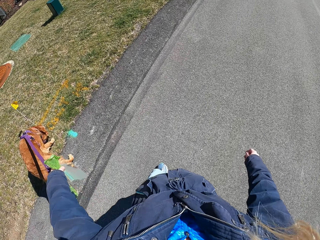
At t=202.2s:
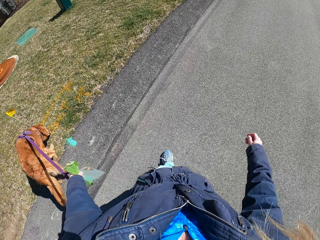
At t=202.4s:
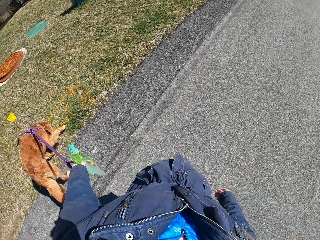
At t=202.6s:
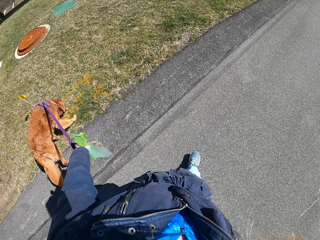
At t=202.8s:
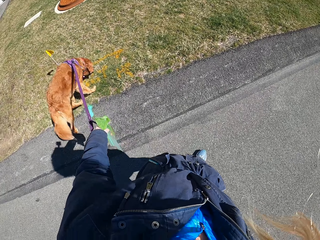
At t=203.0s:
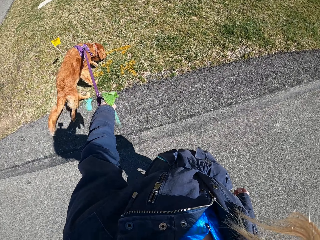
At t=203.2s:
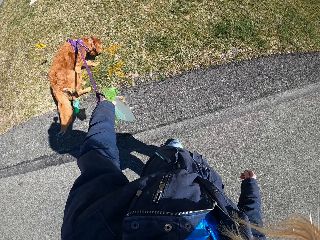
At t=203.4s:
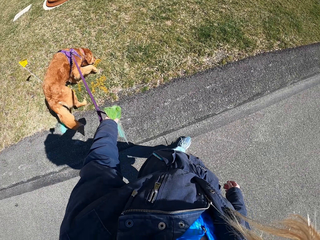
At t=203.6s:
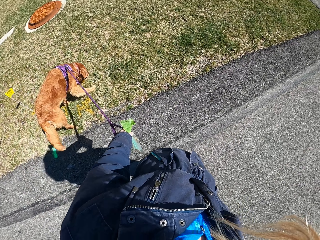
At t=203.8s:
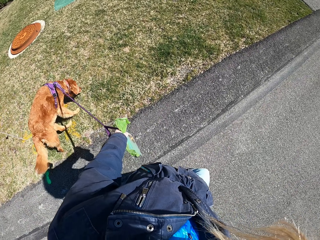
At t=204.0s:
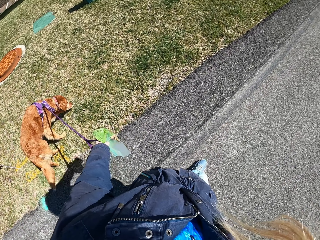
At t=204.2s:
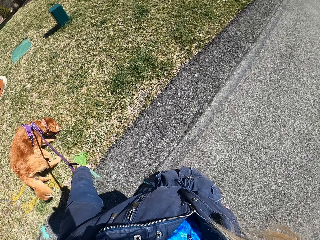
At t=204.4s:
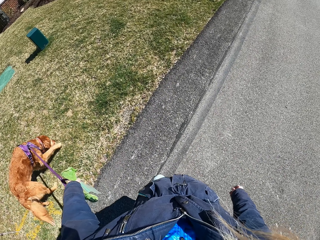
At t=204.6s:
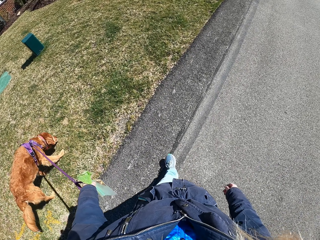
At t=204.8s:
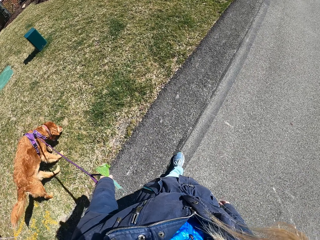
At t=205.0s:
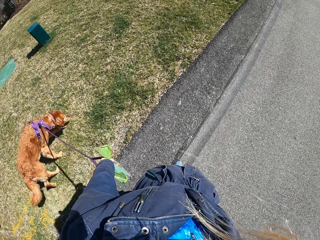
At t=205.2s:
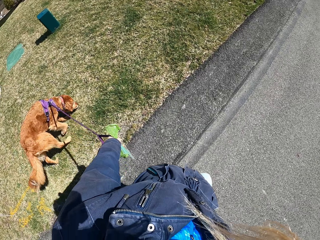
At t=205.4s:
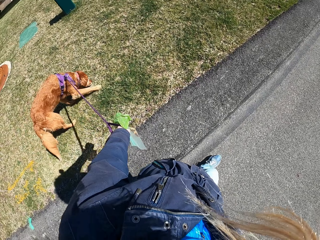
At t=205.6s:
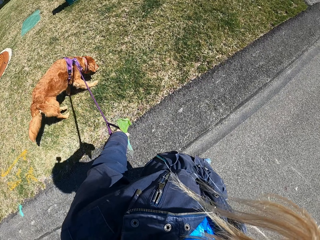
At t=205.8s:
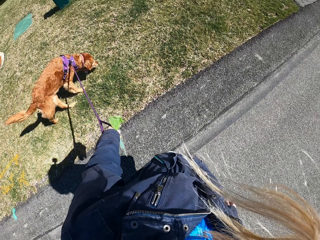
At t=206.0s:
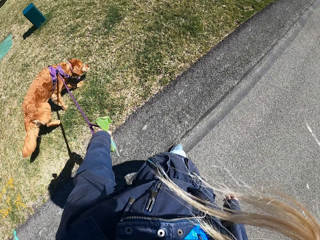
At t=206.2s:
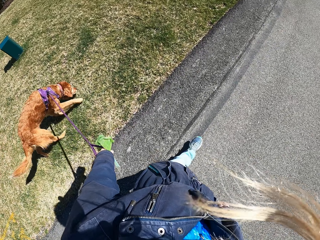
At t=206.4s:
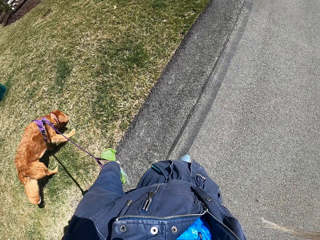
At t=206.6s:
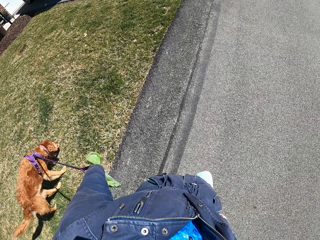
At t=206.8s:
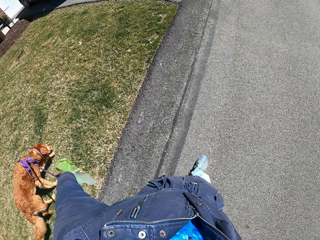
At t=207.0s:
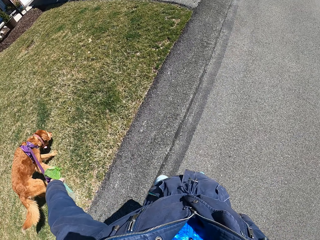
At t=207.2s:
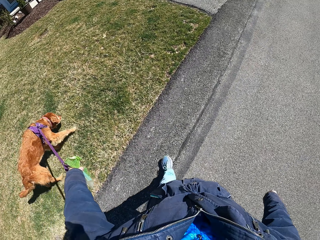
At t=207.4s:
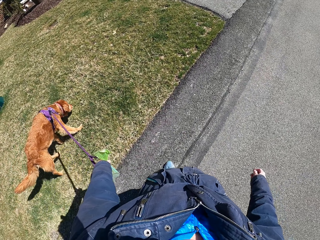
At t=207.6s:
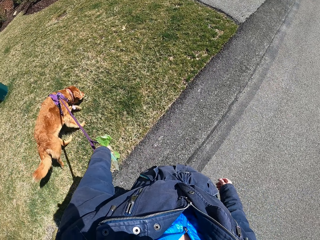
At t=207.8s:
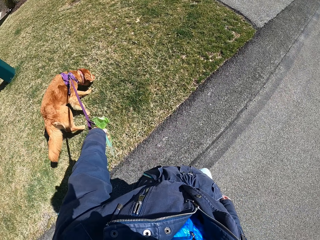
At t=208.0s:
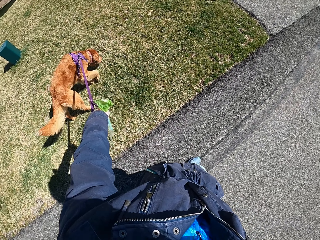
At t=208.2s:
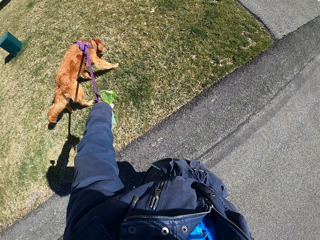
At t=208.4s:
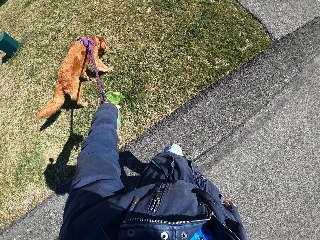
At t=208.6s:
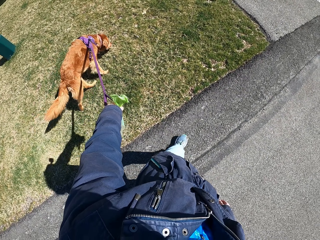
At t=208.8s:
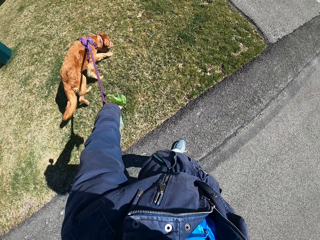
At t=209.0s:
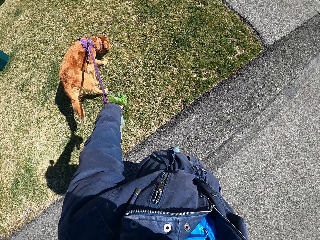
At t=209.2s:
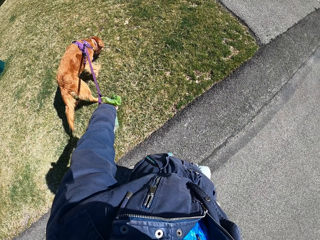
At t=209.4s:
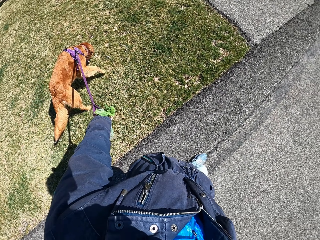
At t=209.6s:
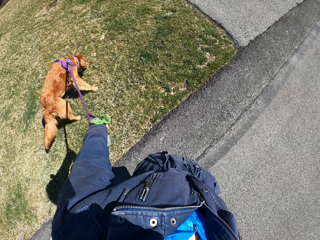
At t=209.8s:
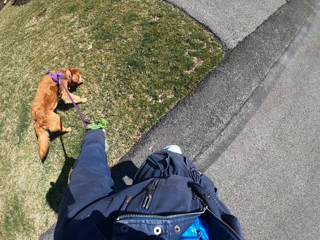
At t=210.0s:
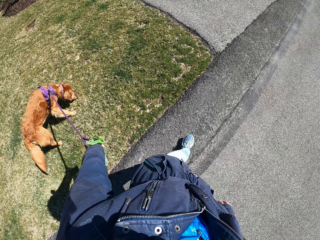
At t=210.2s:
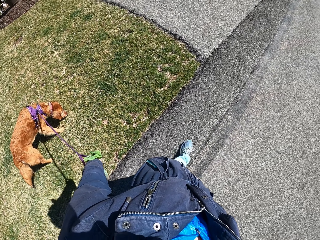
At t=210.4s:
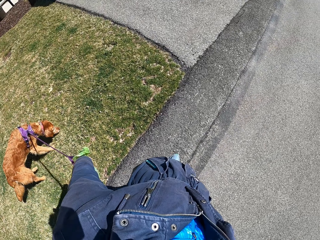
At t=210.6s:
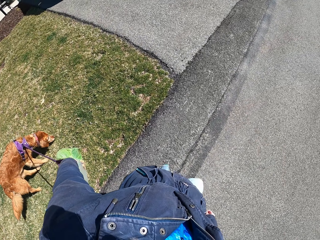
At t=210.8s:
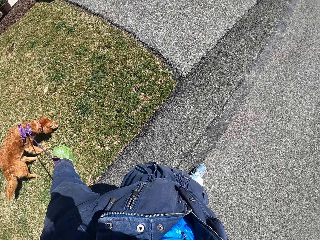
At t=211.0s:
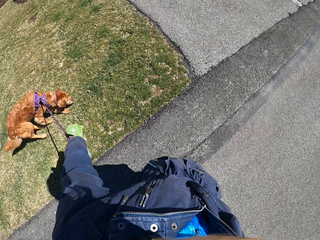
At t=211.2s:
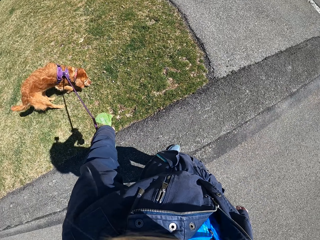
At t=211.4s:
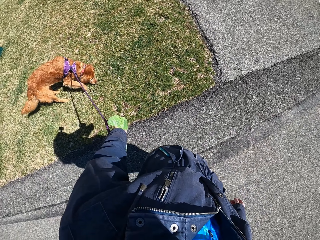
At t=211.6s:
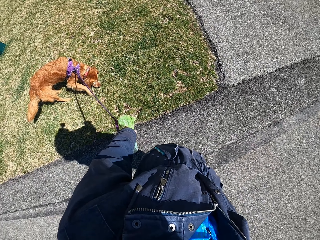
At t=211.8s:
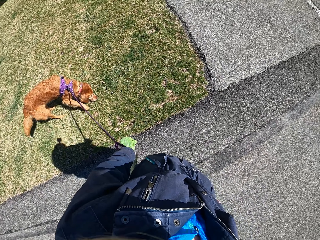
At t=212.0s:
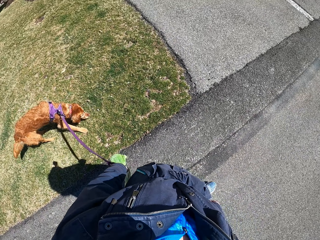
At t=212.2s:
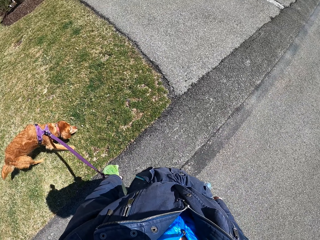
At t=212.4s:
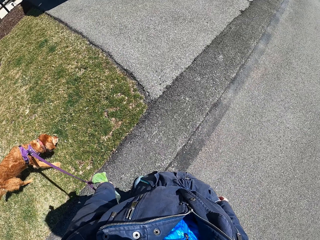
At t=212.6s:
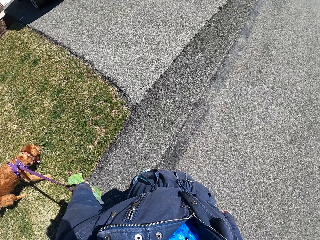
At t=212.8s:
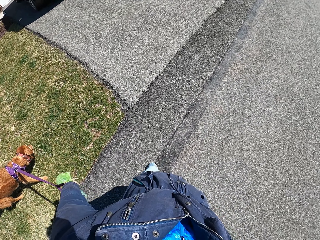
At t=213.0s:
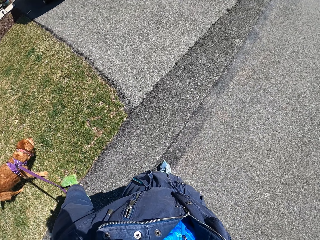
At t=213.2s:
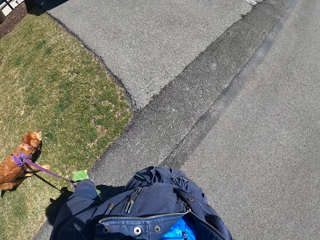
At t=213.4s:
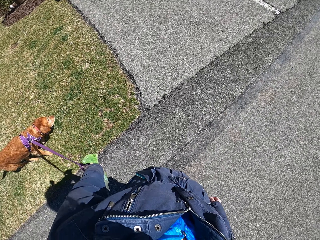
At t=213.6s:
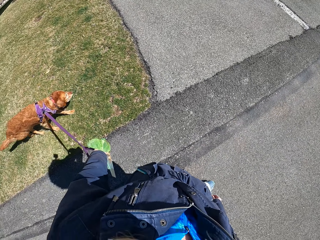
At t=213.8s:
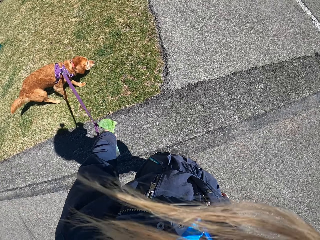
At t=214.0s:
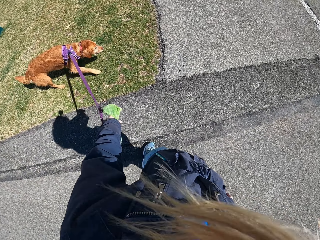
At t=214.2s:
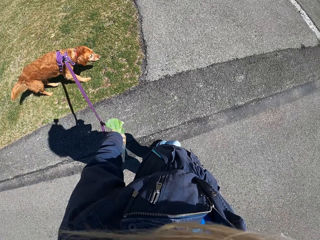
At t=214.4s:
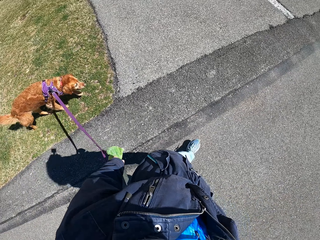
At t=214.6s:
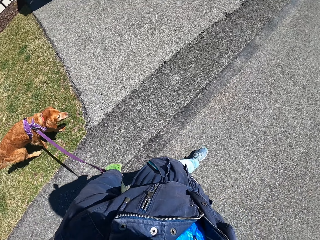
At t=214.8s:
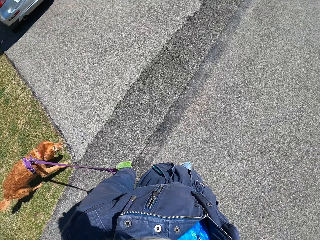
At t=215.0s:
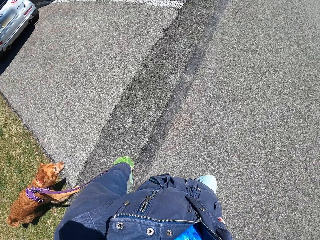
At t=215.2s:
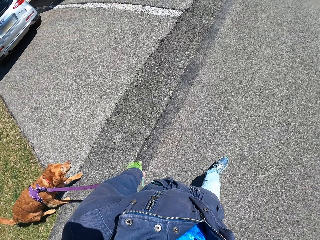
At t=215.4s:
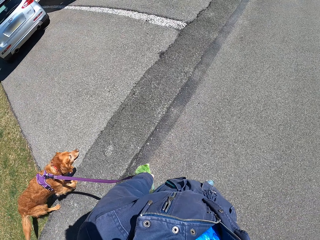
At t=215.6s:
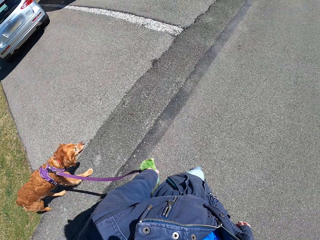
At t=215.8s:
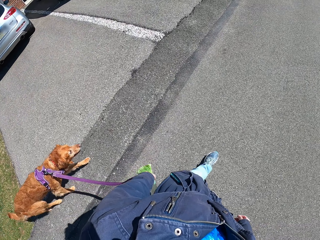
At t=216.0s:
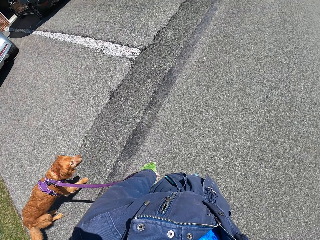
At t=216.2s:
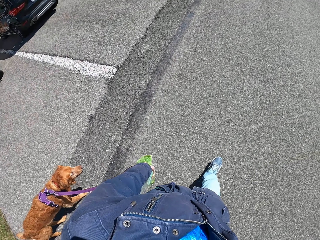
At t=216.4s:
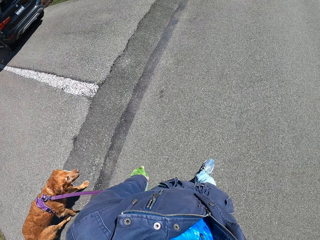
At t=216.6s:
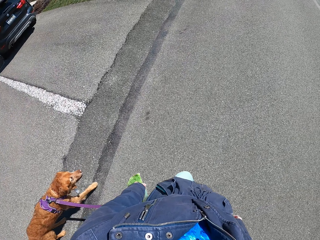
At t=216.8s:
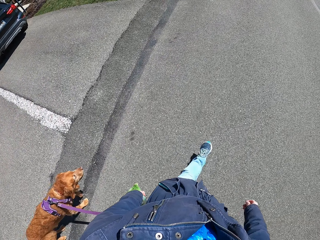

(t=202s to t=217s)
The camera wearer walks with the dog. They look around.

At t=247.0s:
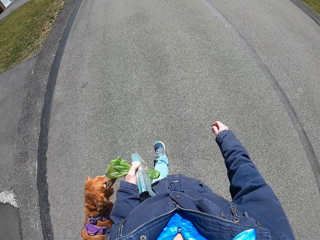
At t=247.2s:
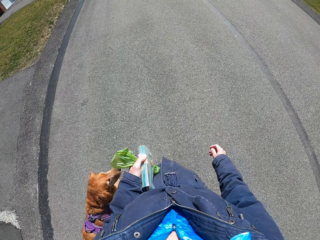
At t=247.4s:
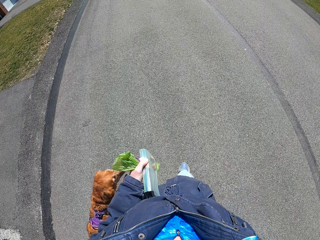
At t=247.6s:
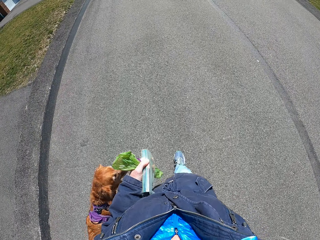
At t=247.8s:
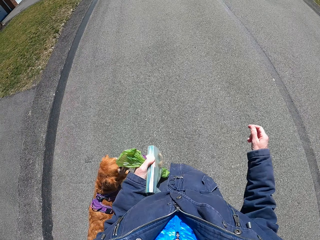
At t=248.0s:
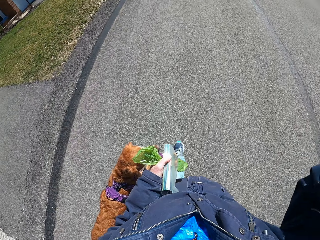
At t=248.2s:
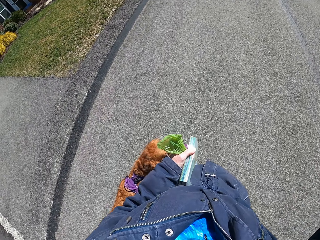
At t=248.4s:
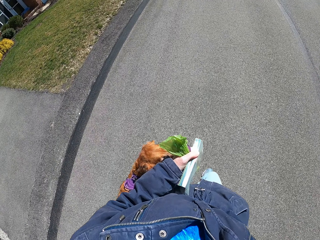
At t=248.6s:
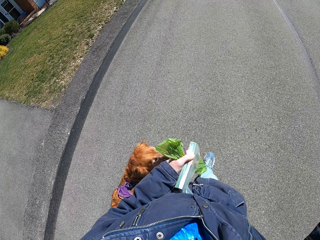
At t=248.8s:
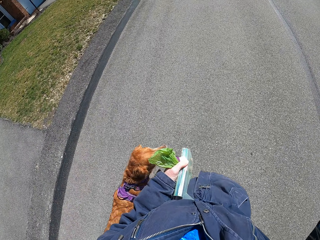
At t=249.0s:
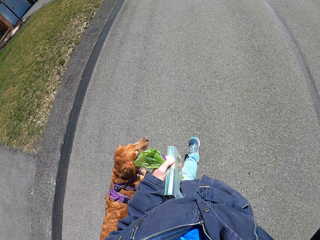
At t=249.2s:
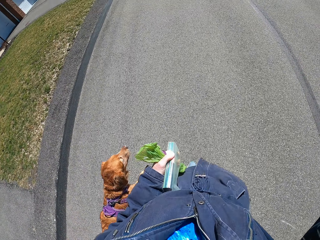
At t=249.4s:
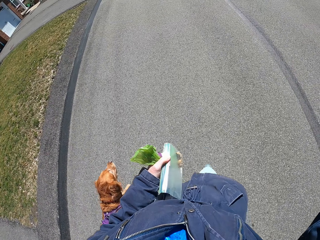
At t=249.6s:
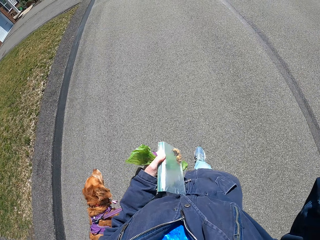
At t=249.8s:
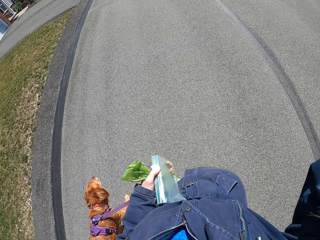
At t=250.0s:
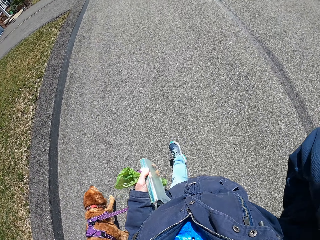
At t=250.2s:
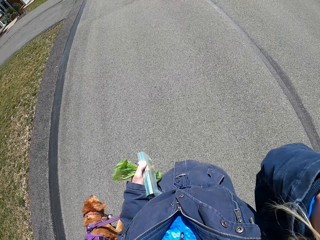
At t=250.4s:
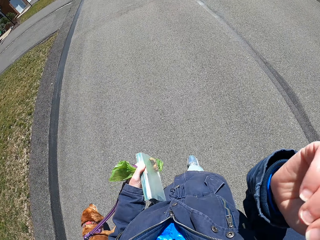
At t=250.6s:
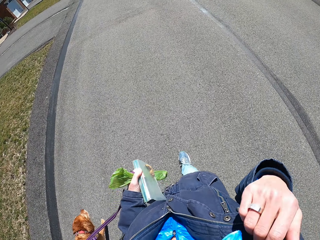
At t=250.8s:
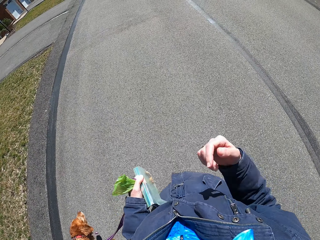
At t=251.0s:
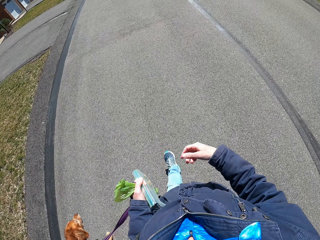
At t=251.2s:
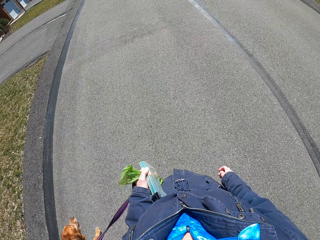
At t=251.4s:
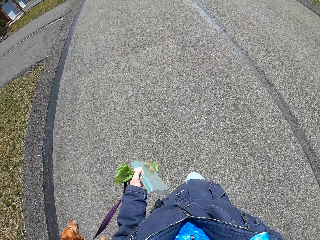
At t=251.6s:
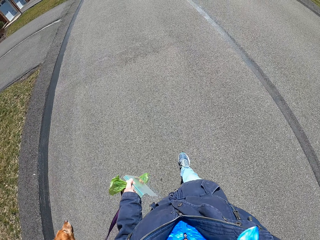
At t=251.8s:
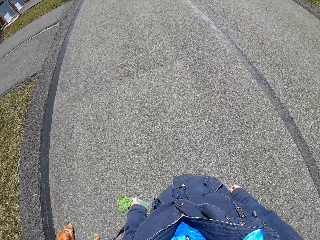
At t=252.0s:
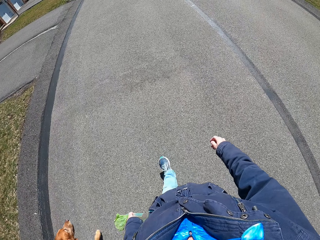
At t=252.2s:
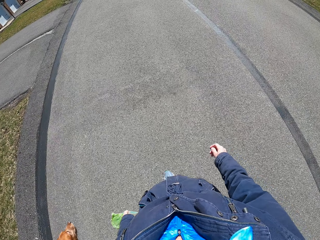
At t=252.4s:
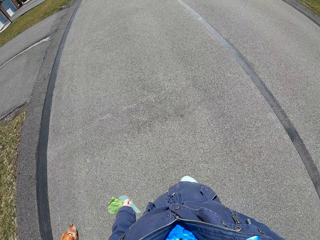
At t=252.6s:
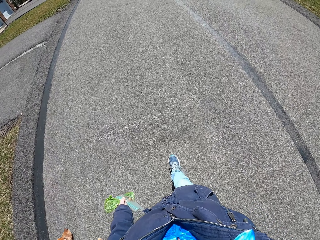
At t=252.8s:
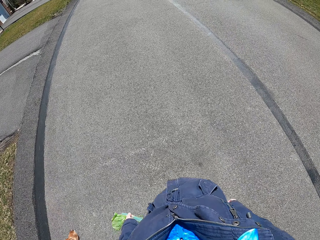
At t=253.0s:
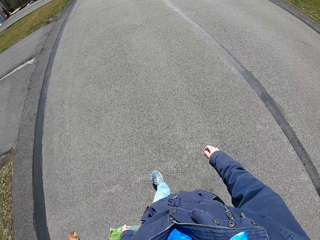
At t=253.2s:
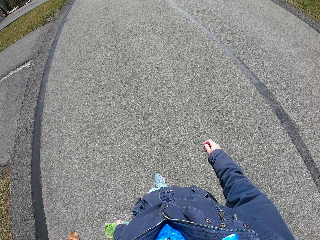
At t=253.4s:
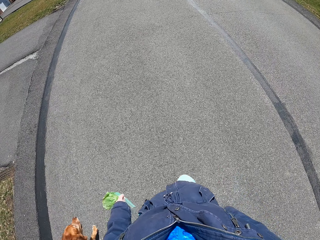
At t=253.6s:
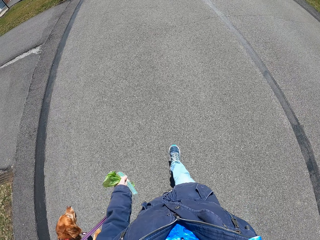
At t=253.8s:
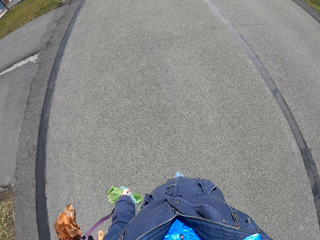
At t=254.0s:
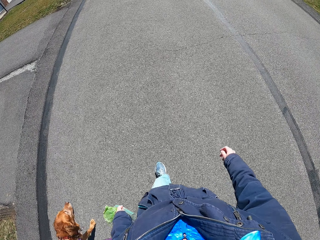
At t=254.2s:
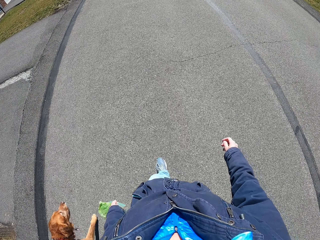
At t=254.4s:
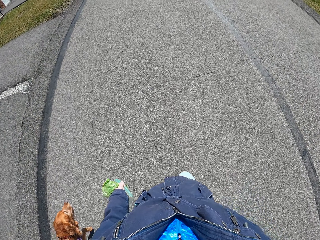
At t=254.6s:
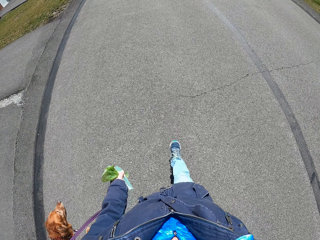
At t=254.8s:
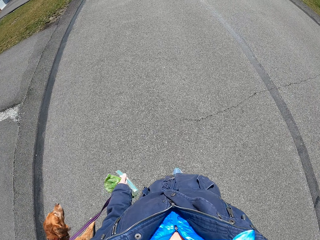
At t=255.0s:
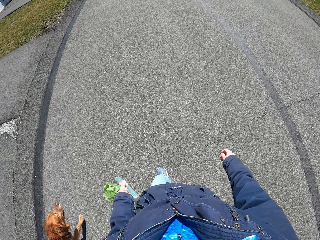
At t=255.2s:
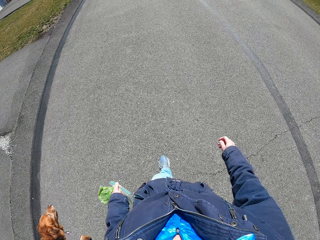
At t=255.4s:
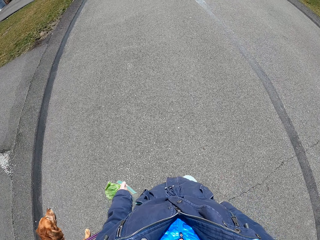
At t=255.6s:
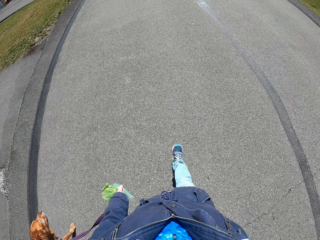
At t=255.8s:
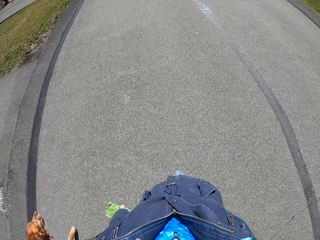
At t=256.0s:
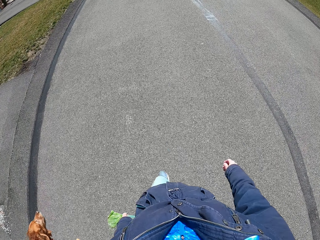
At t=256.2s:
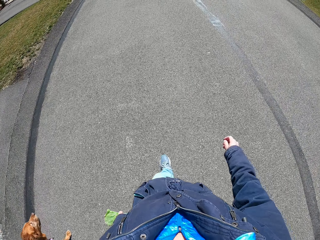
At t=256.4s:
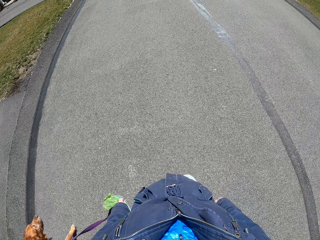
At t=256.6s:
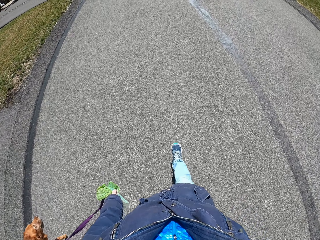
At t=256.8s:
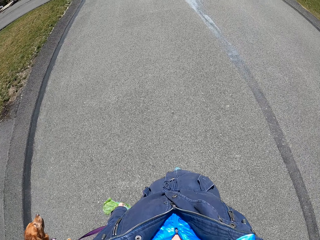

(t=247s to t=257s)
The camera wearer moves a hand. They walk with the dog. They walk with the dog again.
